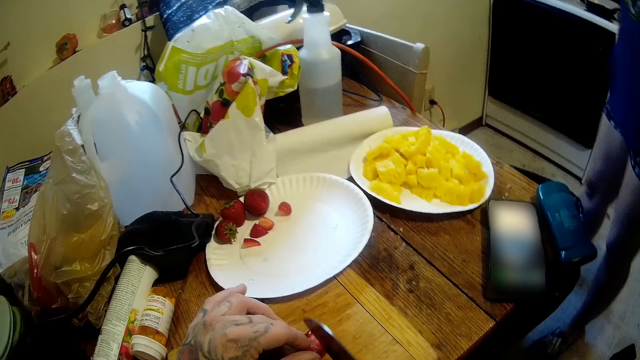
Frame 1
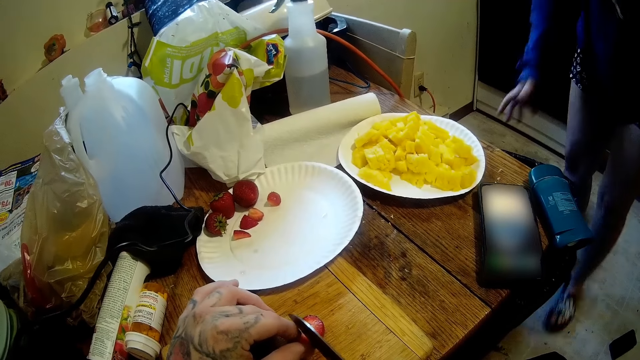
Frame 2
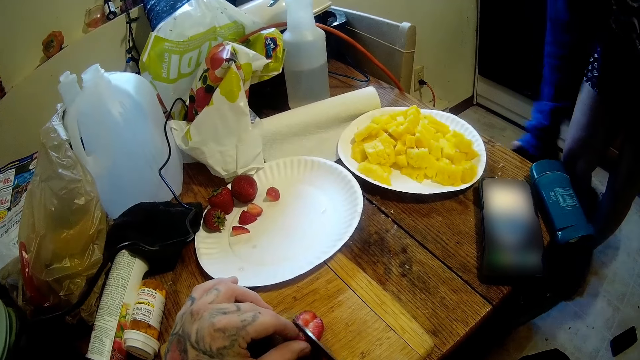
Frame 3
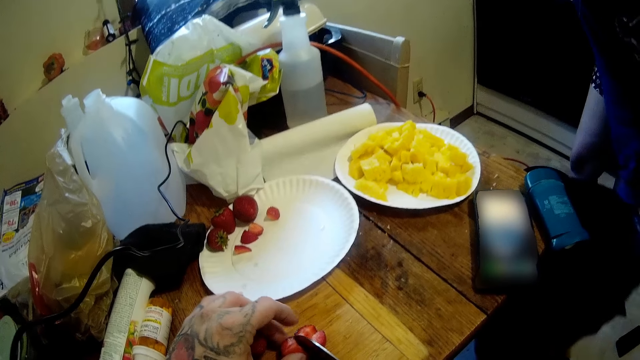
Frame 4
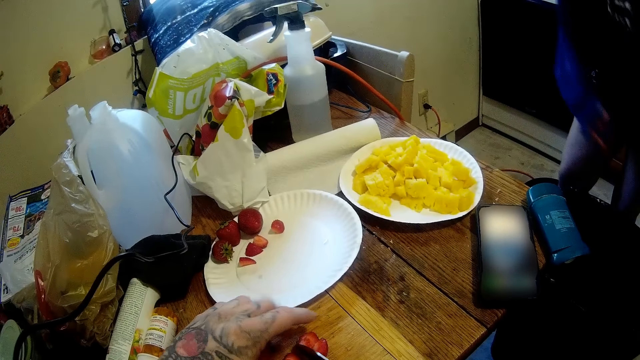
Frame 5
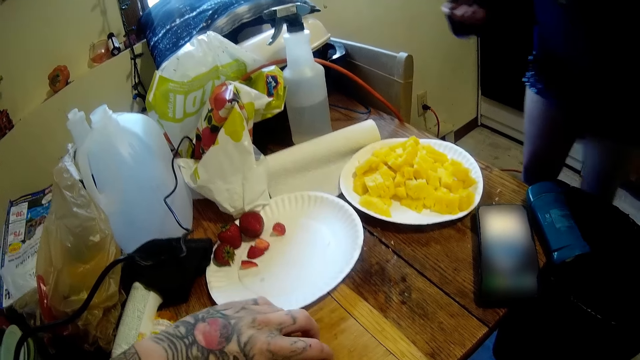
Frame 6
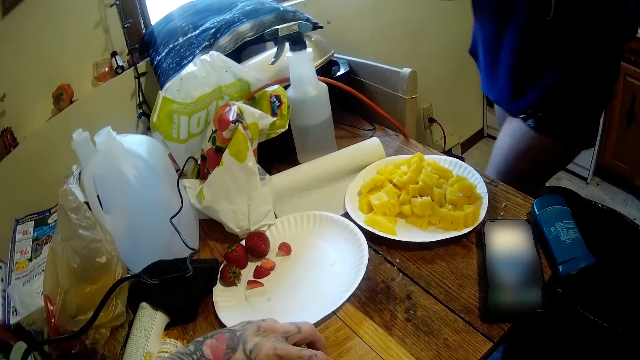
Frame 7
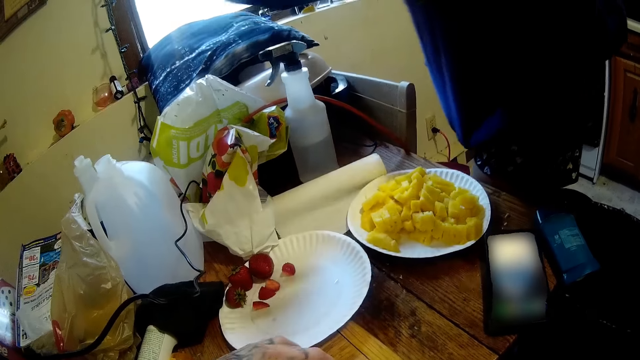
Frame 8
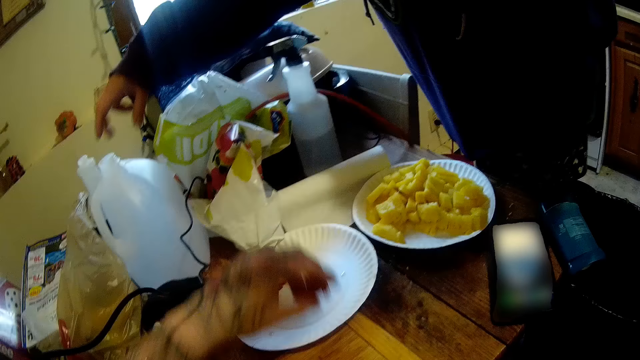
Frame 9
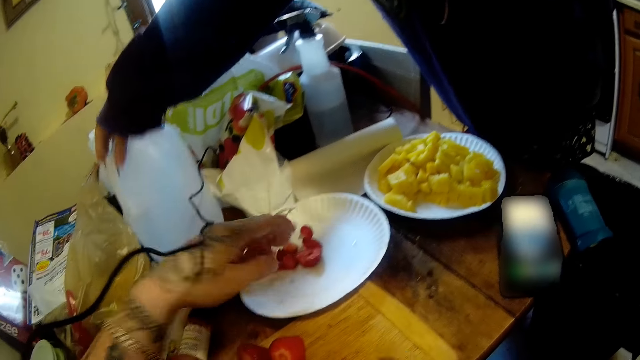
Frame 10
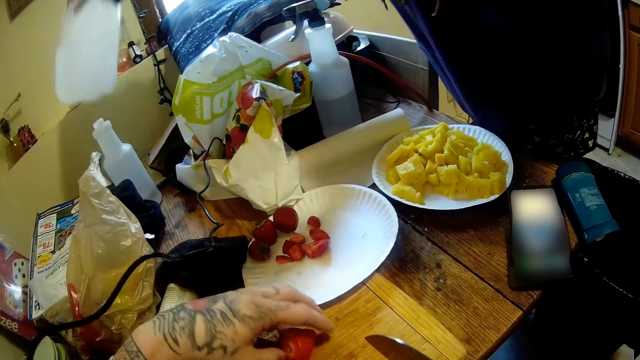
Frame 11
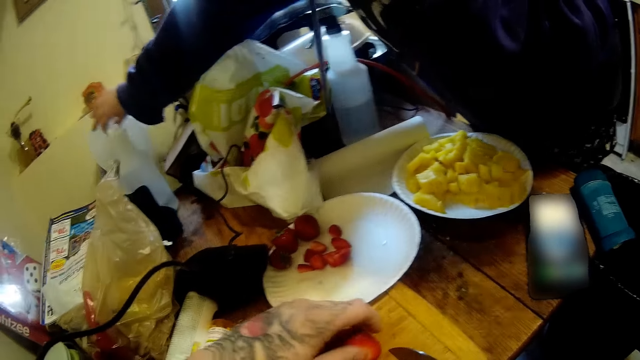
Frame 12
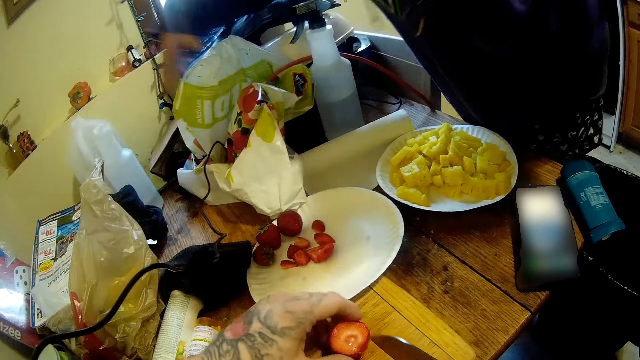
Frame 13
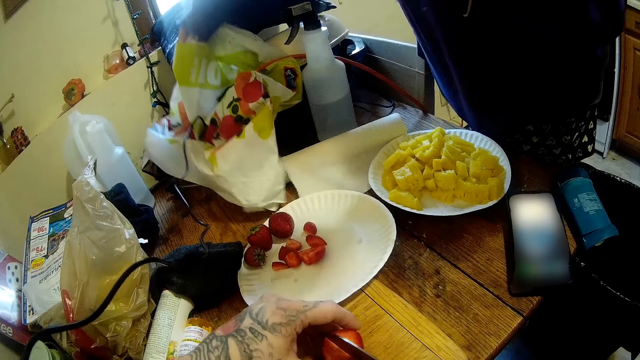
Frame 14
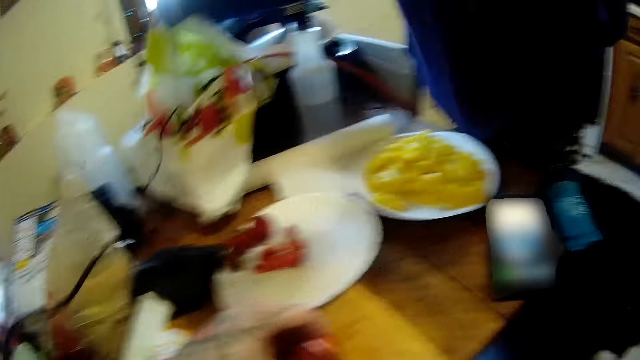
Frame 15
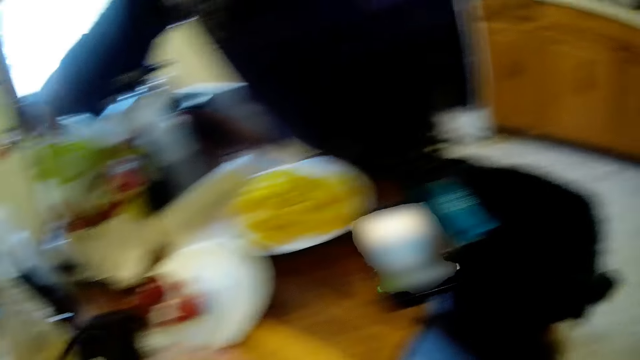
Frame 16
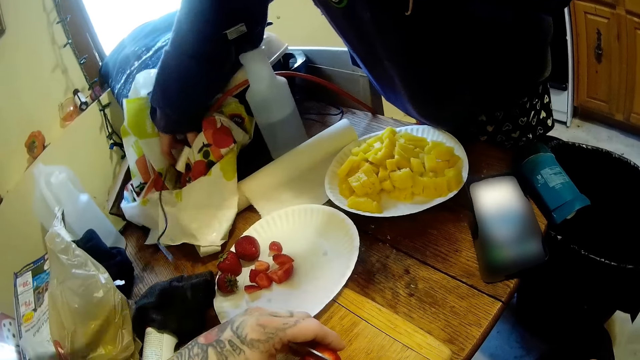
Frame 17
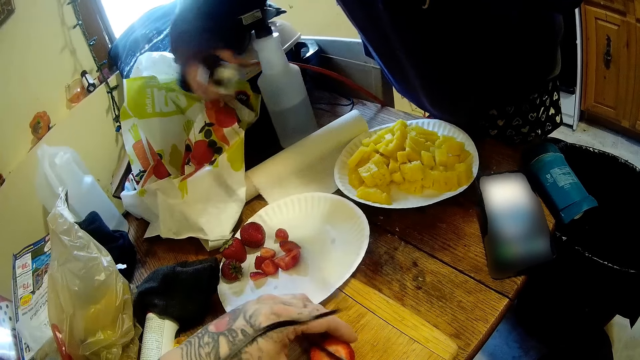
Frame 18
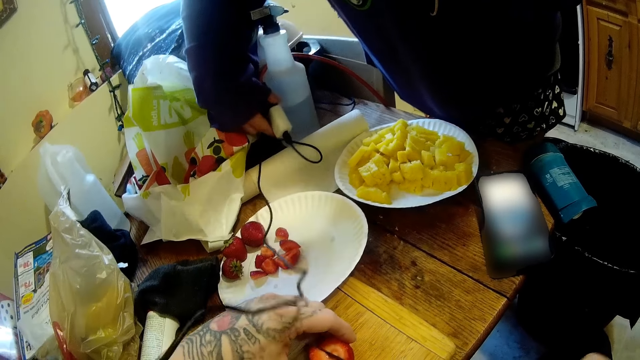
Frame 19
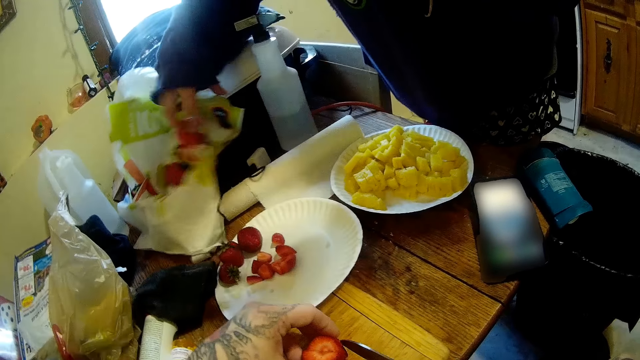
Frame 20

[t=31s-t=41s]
The woman shifts a stool on the floor with her right hand. She moves an empty keg or can on the table with her right hand, and picks up the can. She moves a charger on a nylon bag onto the table with her right hand.

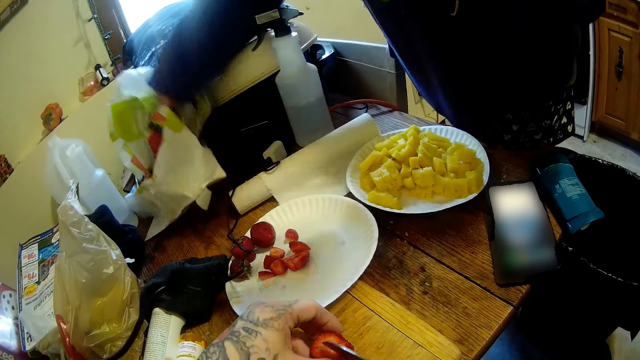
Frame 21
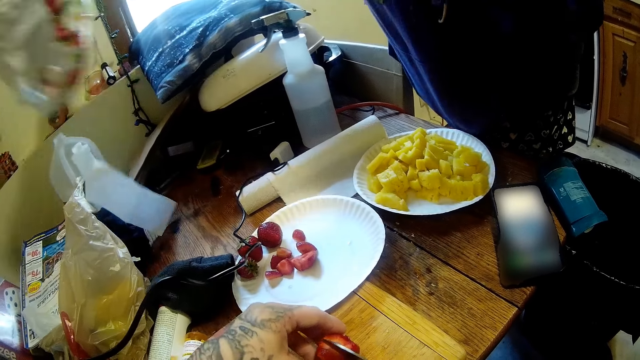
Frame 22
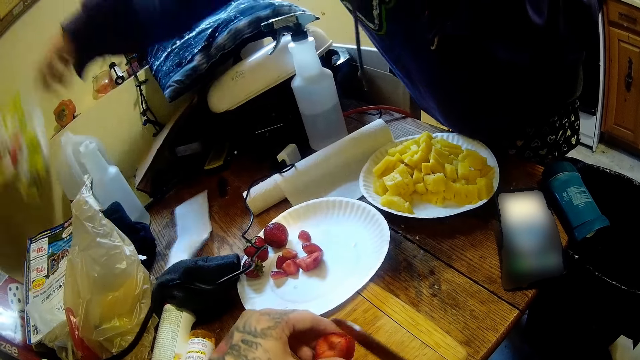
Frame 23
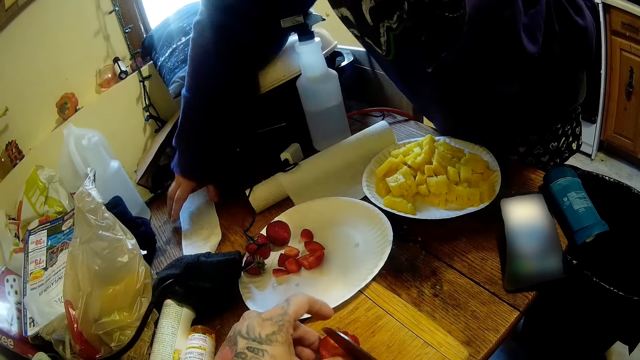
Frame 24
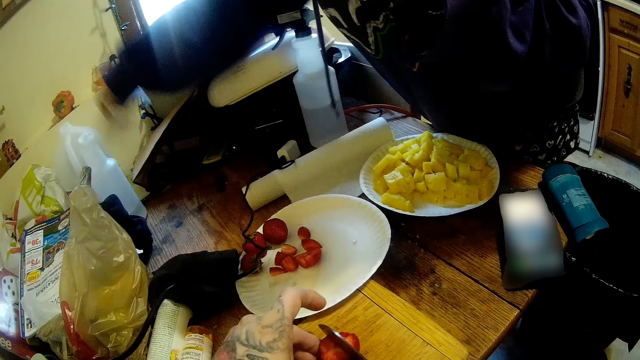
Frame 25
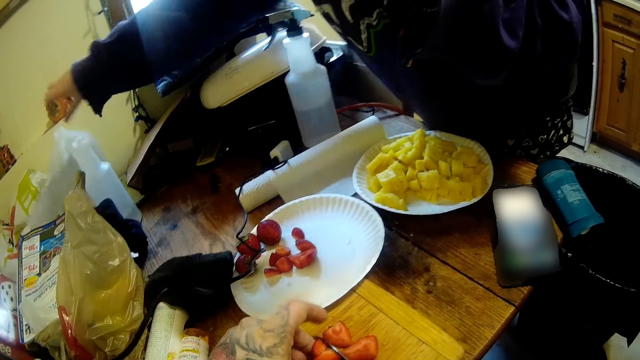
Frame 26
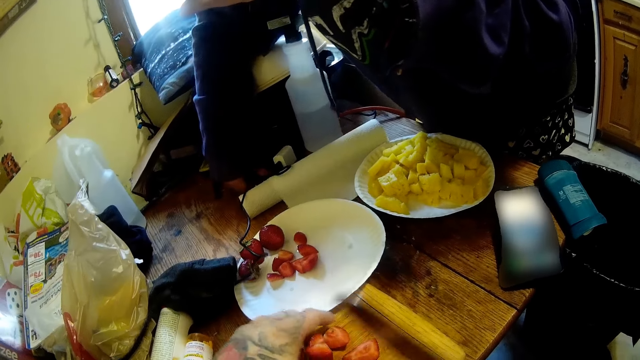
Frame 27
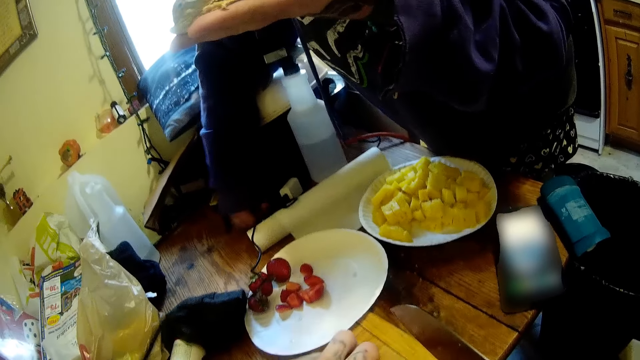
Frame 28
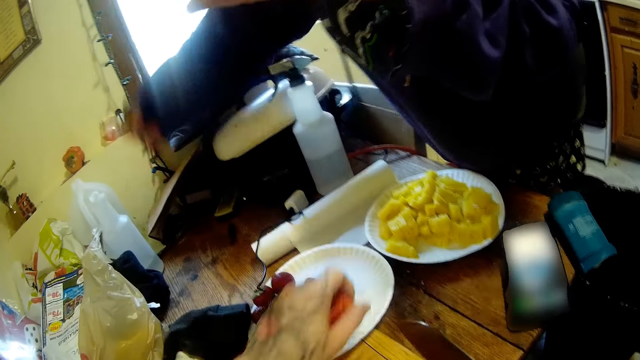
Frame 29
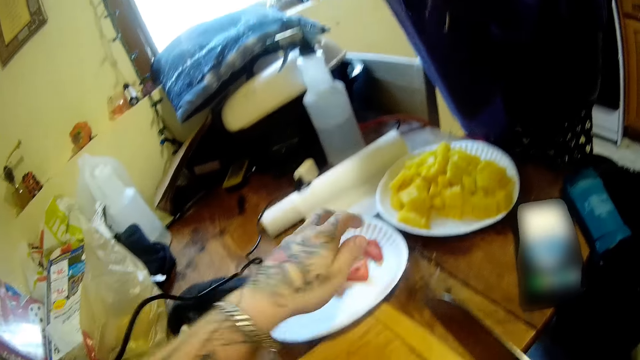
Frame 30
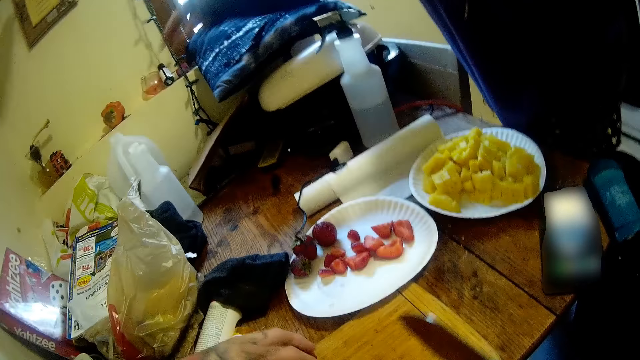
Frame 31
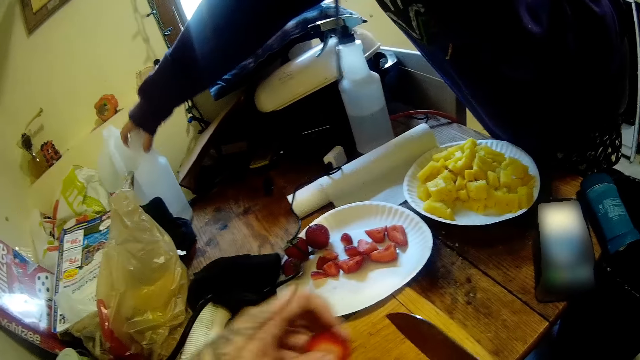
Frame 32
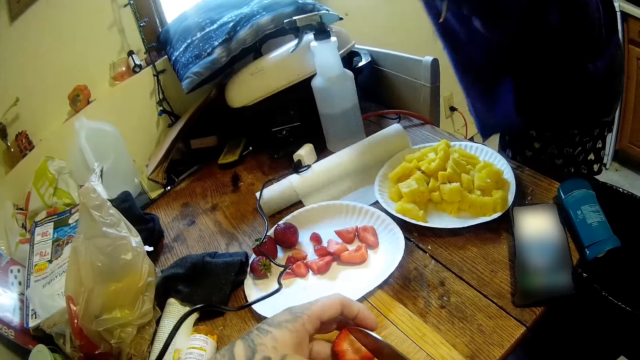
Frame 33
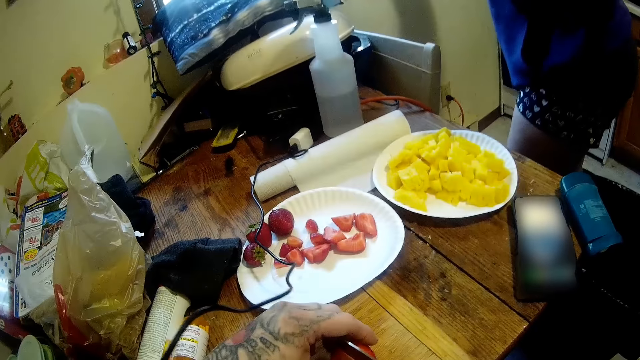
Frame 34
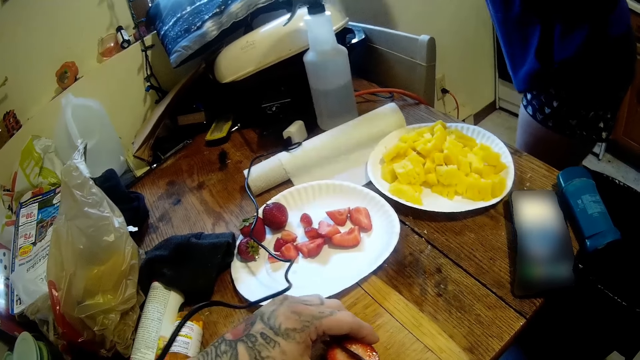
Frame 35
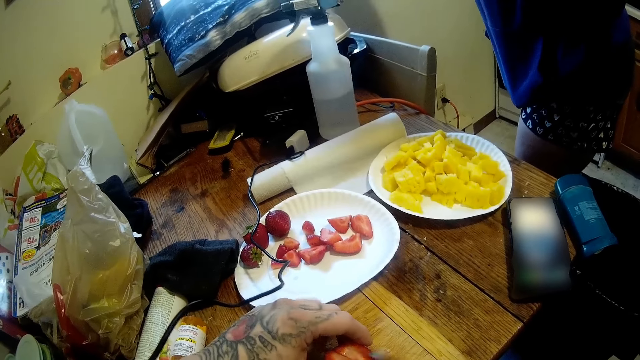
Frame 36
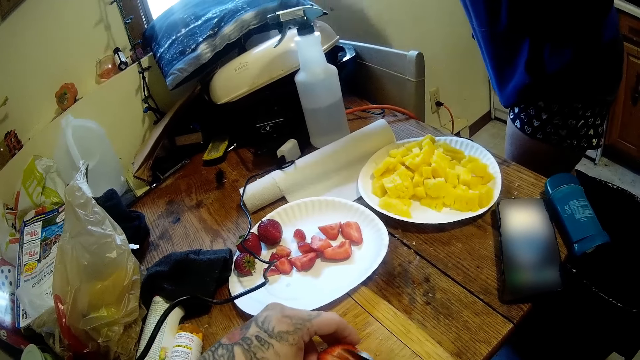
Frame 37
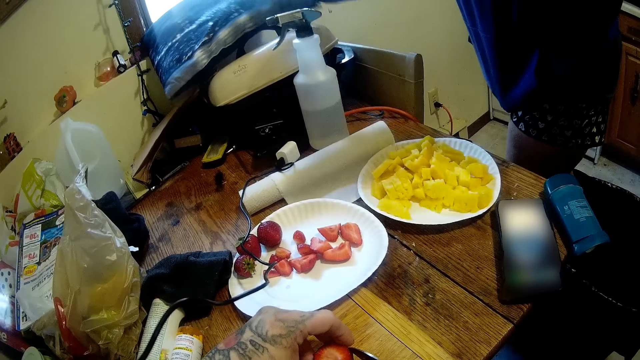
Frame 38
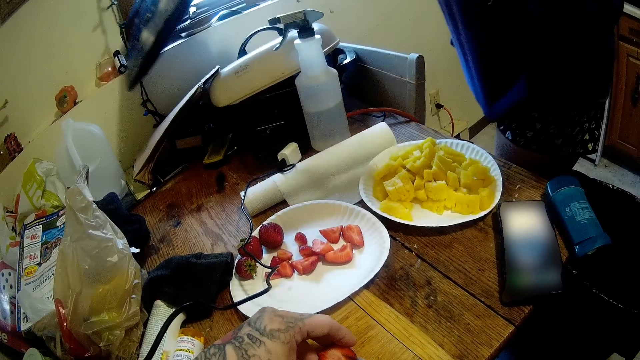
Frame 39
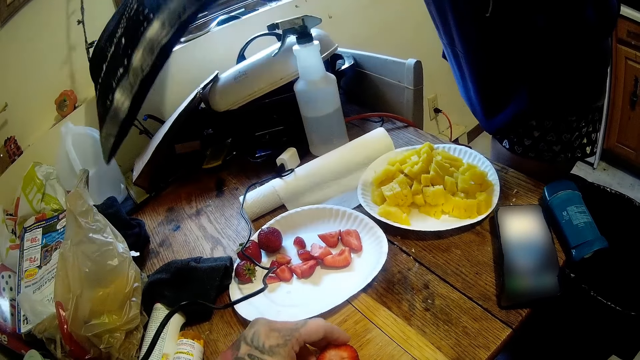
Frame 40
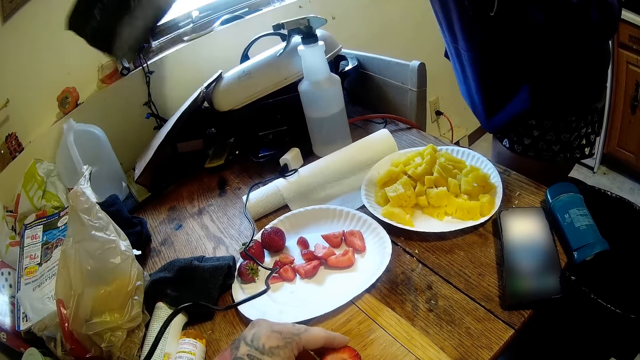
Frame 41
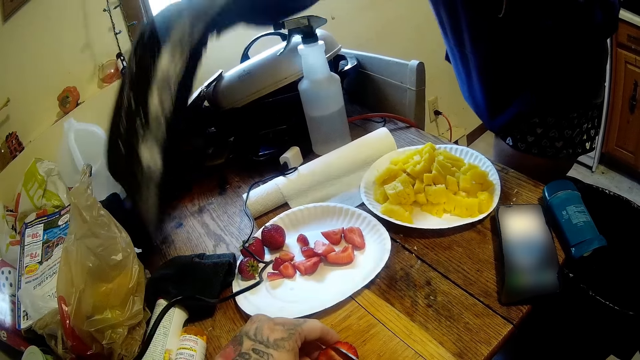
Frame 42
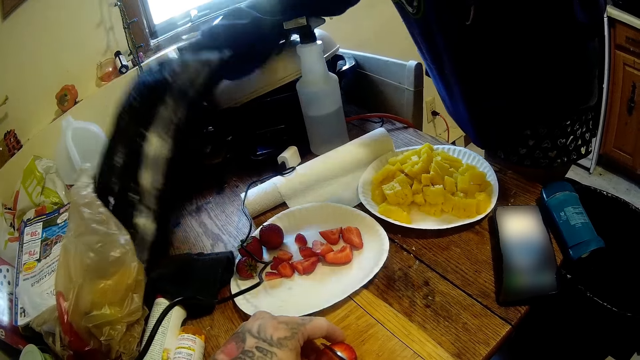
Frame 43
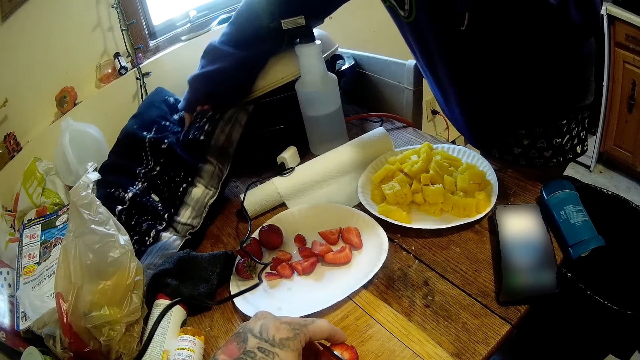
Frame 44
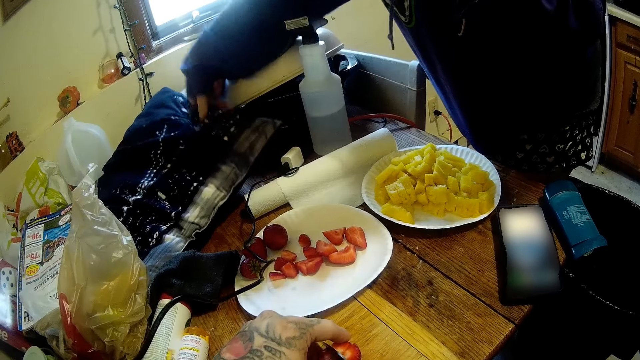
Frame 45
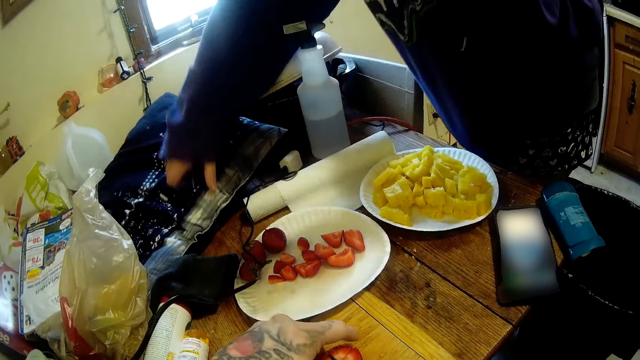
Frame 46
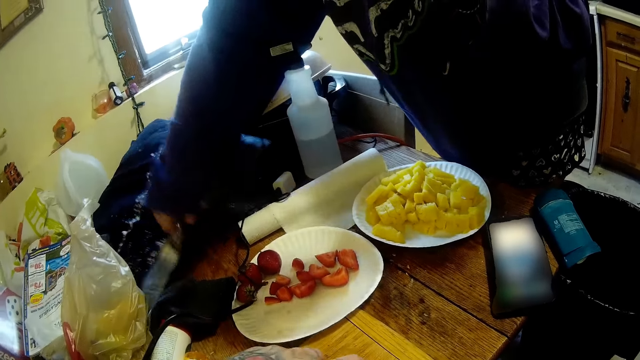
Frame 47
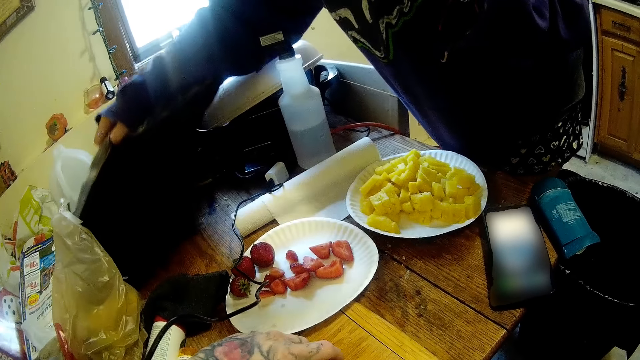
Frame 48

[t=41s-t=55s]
The woman moves the nylon bag or paper bag on the table with her right hand. She moves a piece of paper on the table with her right hand. She throws the papers aside. She takes a brush. The camera wearer puts the cut berries into a plate on the table with his left hand. The woman grabs a white keg on the table with her right hand. She drops the white keg on the window. She takes a throw pillow or cushion on a container. She drops the throw pillow on the table.
